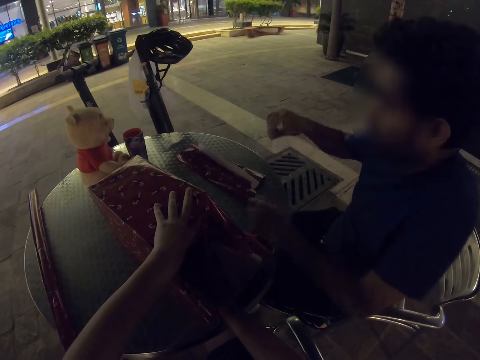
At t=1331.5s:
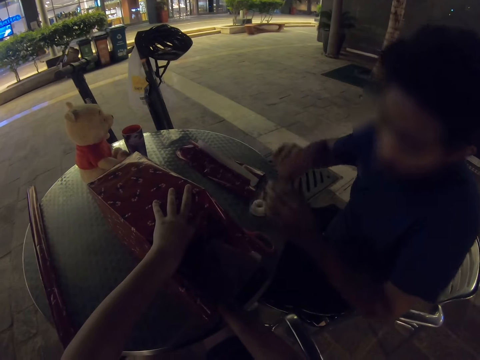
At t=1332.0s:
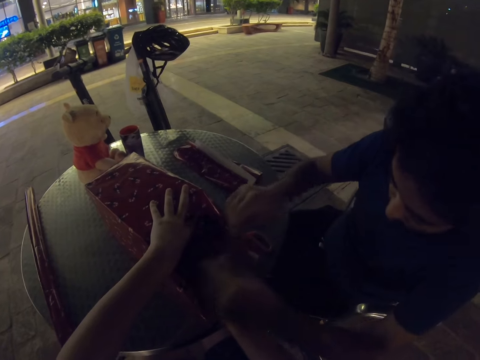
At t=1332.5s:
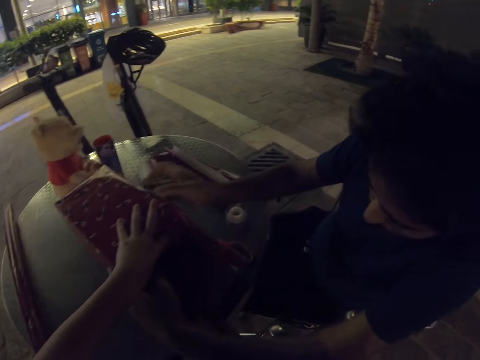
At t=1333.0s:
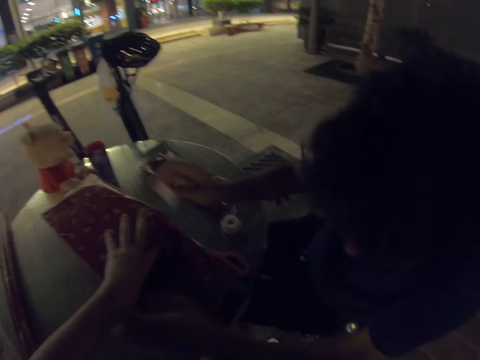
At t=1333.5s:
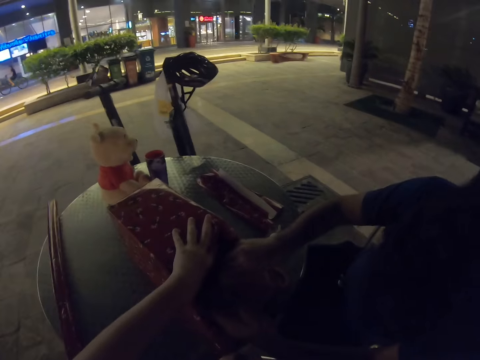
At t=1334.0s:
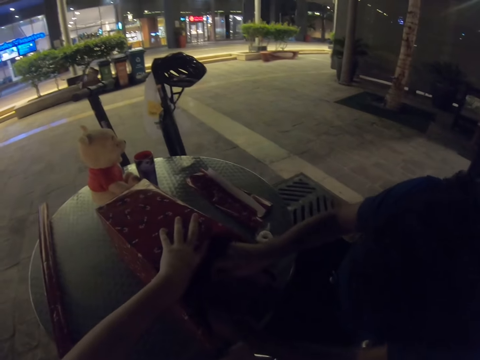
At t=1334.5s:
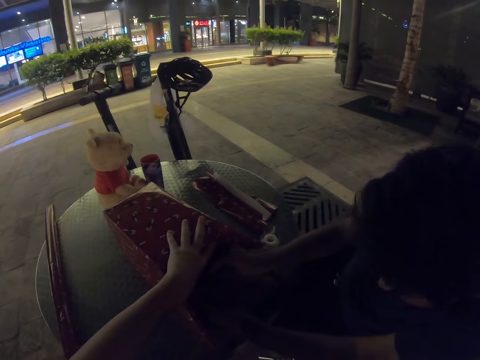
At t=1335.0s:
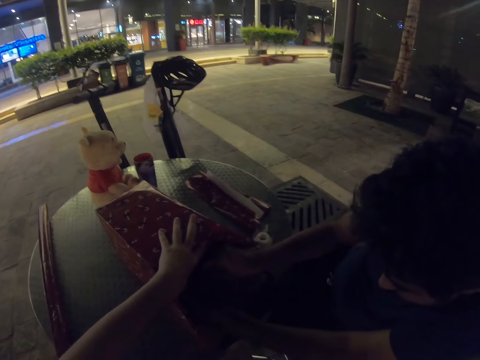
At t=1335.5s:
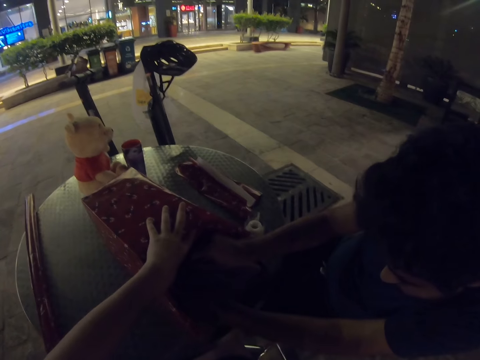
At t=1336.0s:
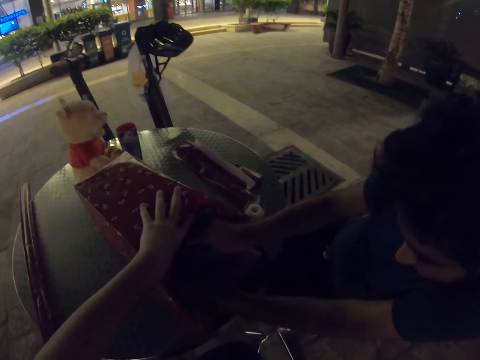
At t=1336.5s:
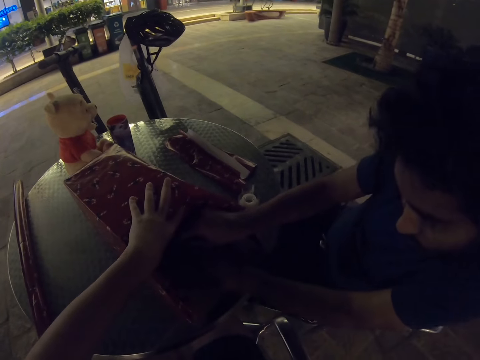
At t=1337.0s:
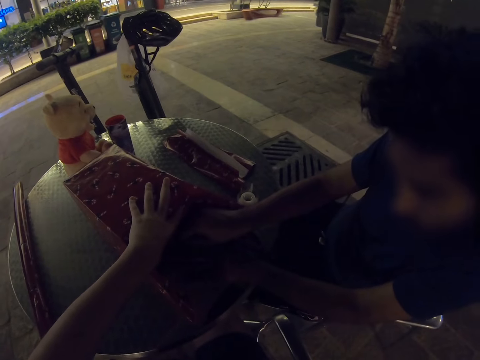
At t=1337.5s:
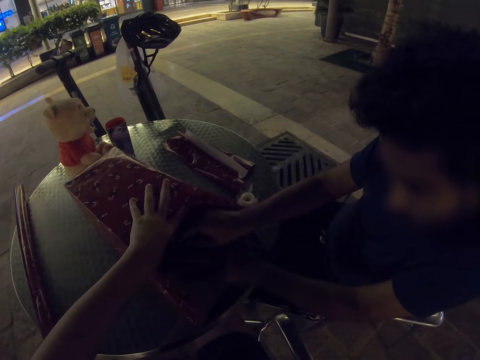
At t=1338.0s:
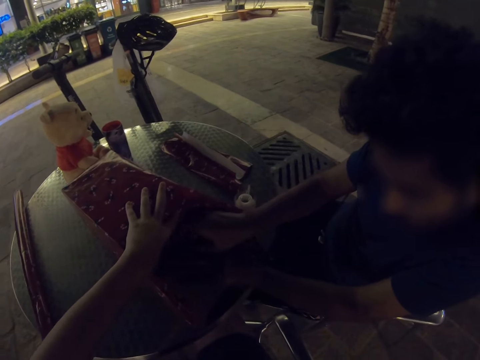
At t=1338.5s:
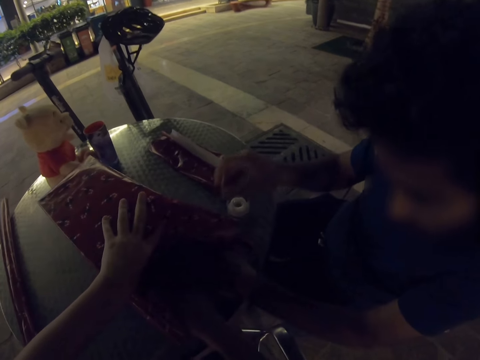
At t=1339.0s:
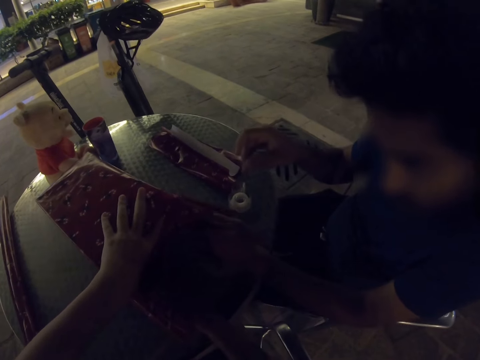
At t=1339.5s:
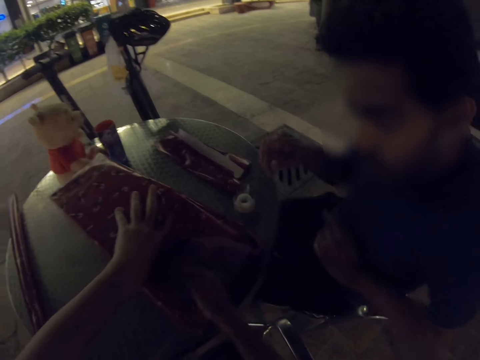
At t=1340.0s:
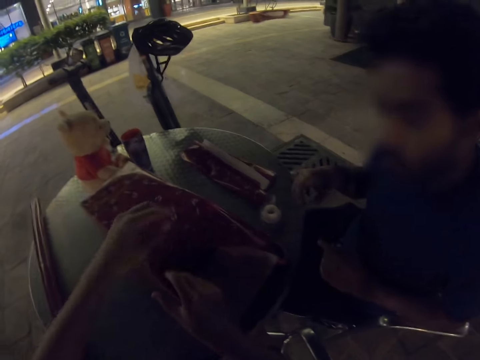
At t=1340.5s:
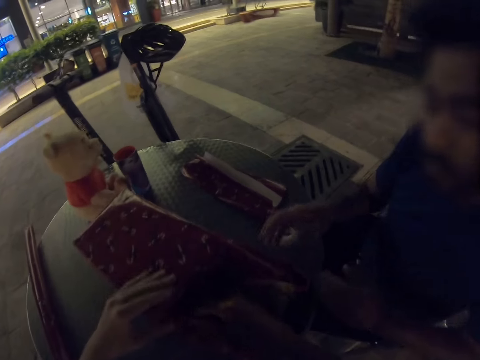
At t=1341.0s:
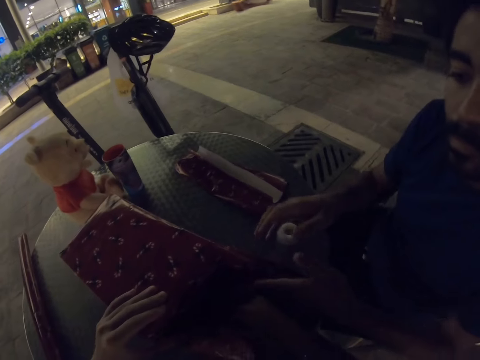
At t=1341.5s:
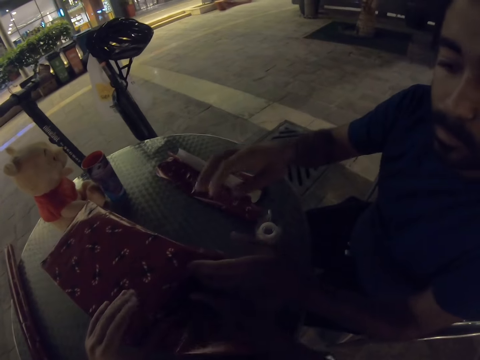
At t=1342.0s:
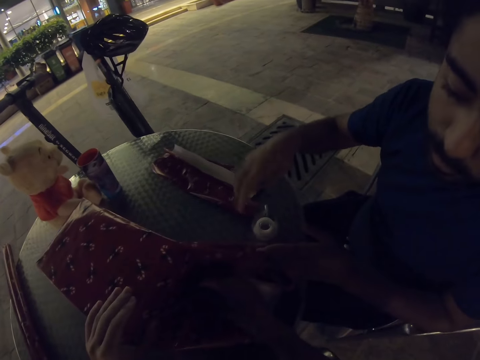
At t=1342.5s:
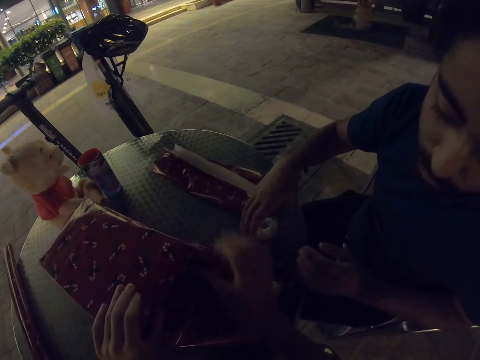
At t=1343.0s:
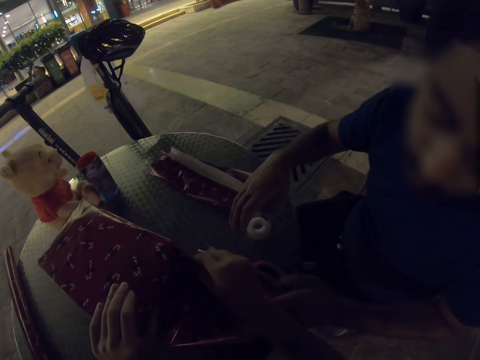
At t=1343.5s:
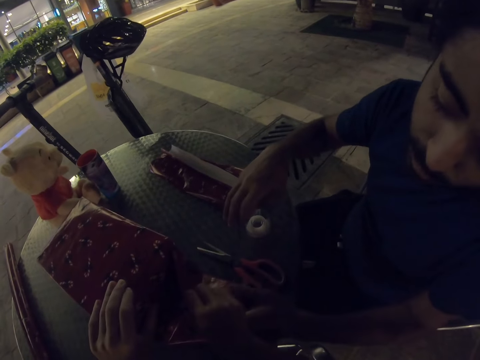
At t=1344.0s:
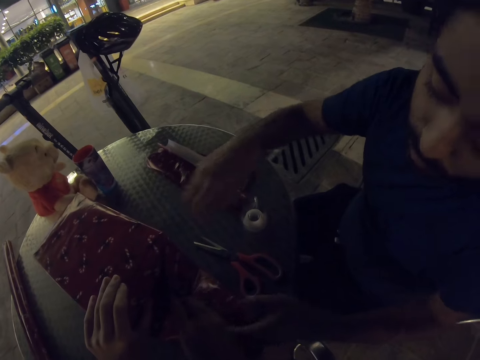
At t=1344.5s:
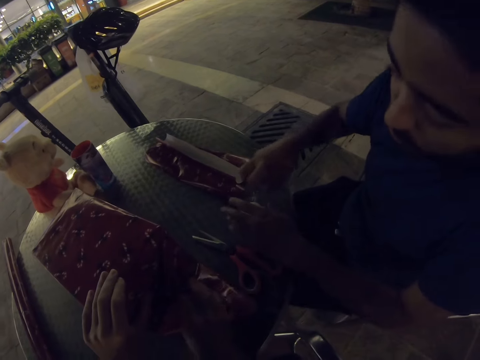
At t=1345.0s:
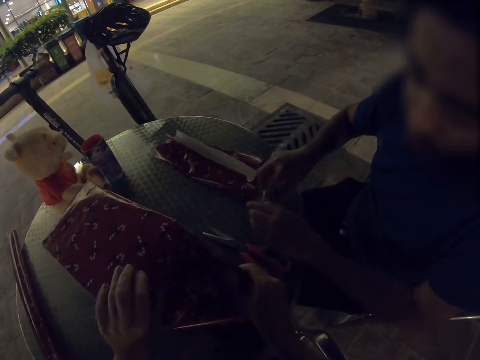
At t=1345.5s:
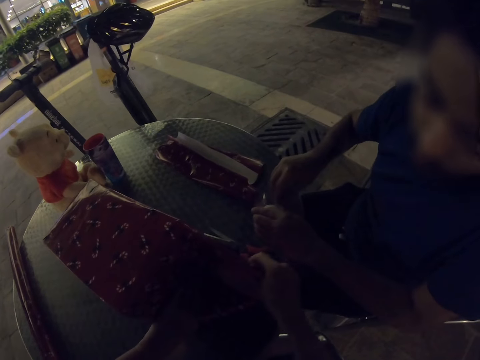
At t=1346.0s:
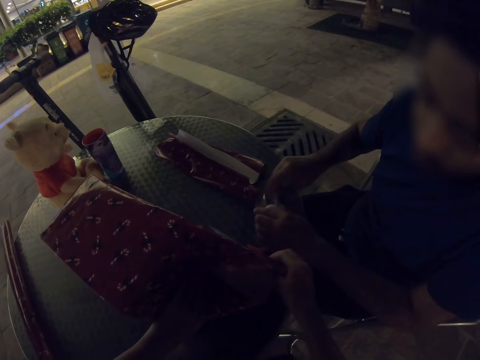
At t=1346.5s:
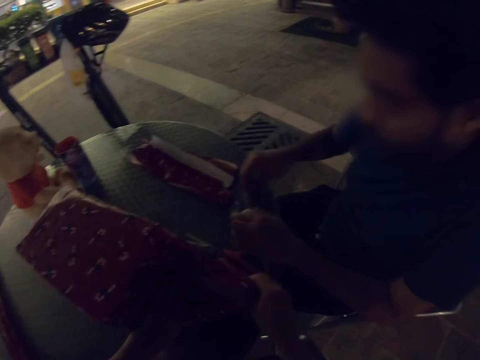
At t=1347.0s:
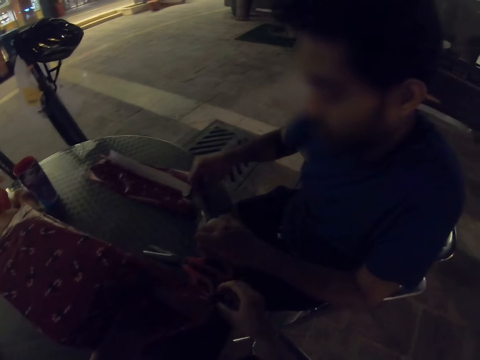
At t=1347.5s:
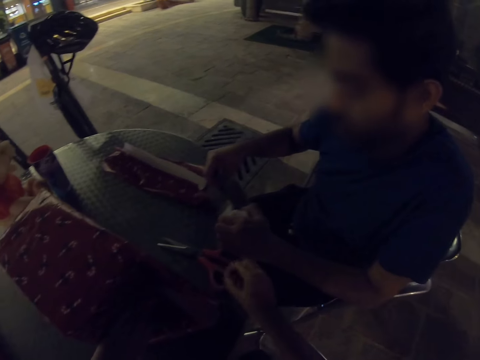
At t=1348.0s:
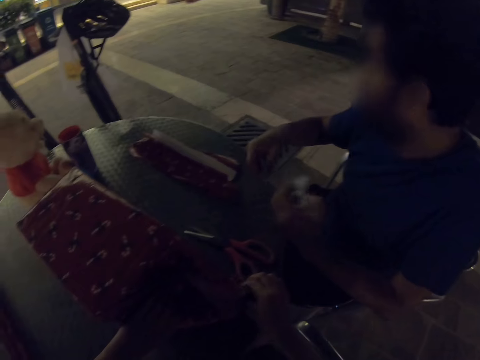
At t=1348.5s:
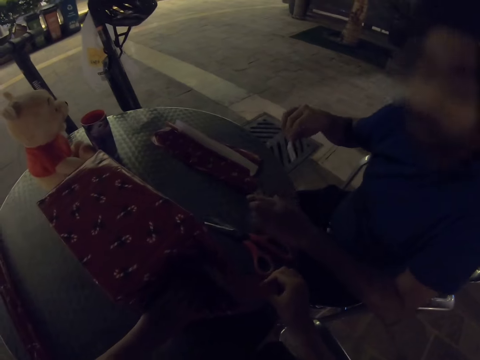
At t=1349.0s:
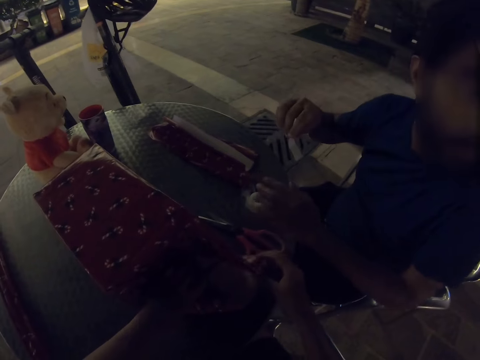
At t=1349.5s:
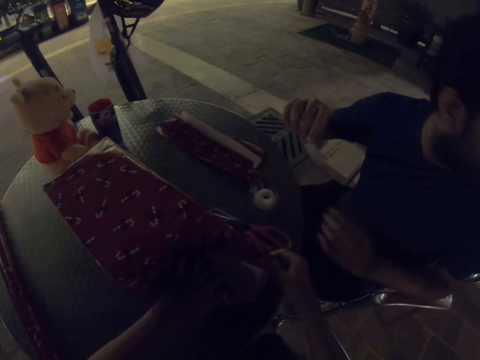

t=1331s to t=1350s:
A man cuts the tape and places the tape on the table. He seals the gift with the cello tape. The camera wearer folds the gift wrapper. The man seals the gift with the cello tape, picks up the cello tape, pulls out the tape and cuts the tape.

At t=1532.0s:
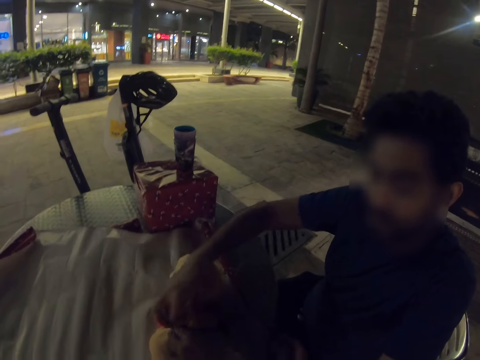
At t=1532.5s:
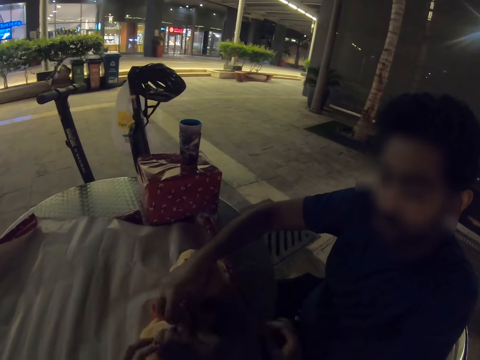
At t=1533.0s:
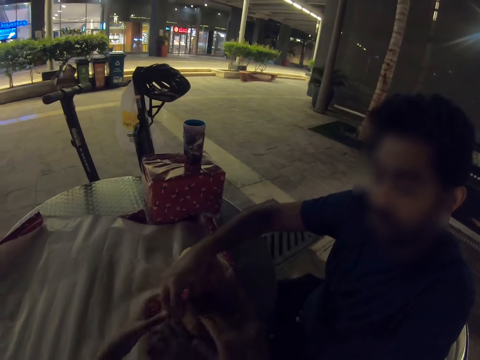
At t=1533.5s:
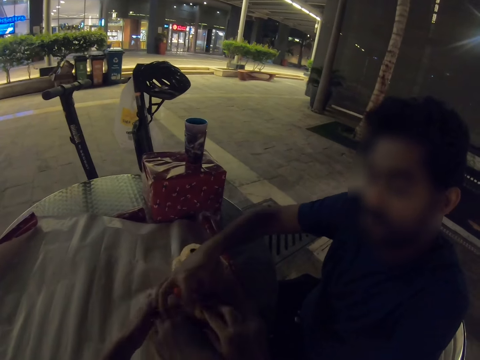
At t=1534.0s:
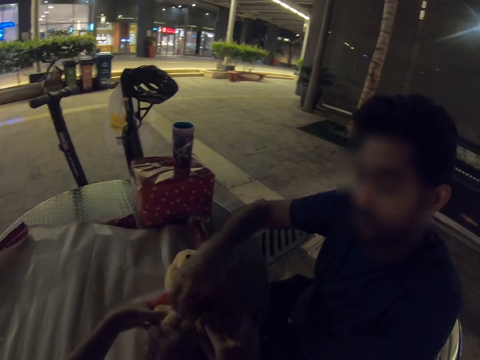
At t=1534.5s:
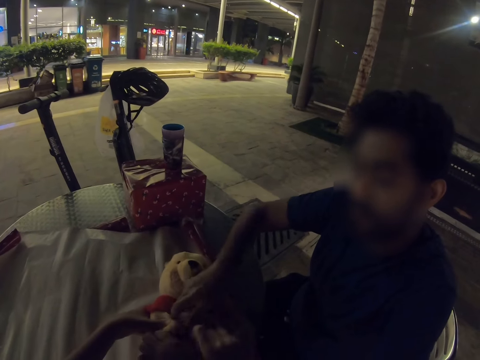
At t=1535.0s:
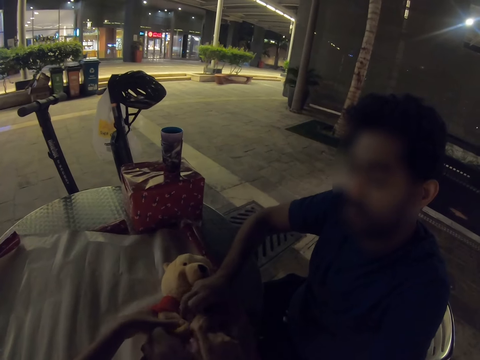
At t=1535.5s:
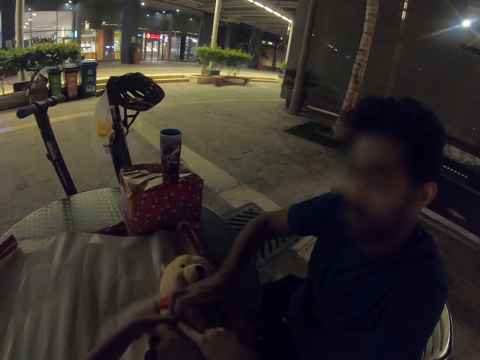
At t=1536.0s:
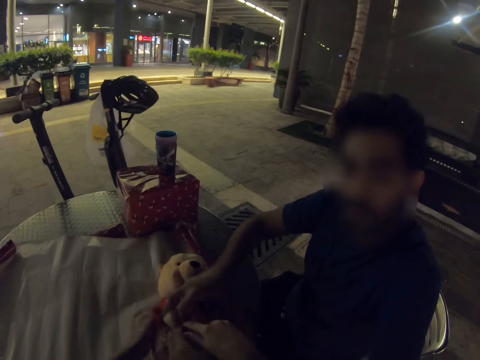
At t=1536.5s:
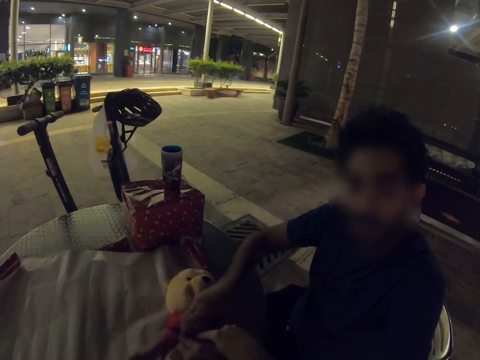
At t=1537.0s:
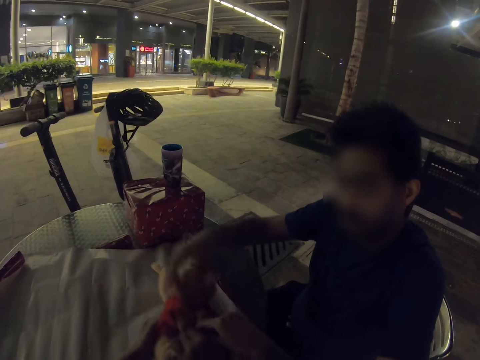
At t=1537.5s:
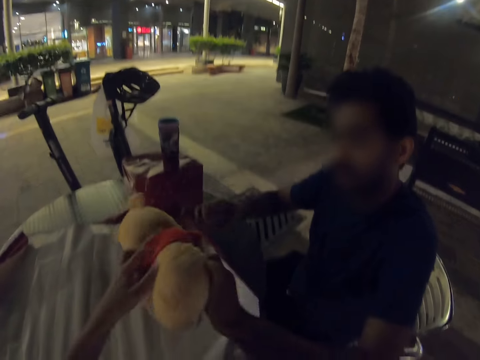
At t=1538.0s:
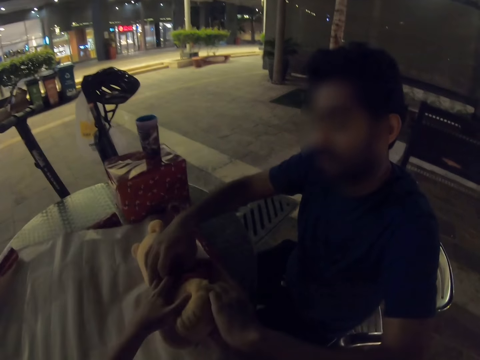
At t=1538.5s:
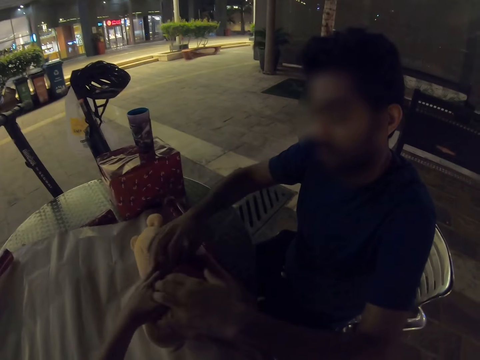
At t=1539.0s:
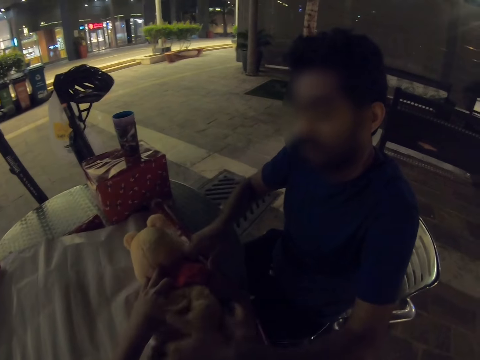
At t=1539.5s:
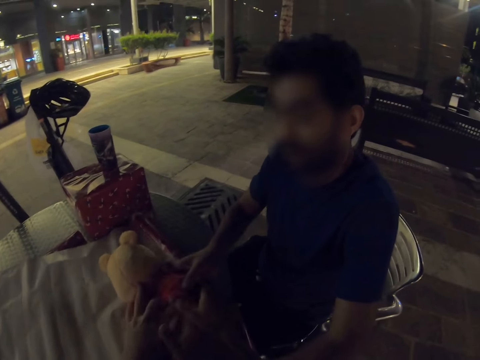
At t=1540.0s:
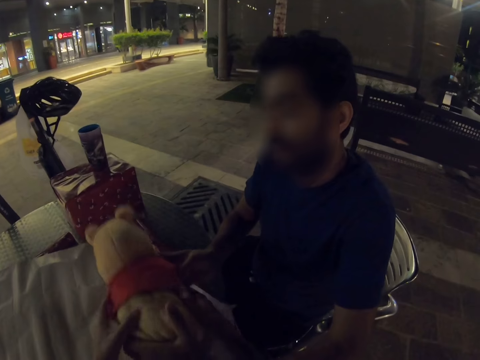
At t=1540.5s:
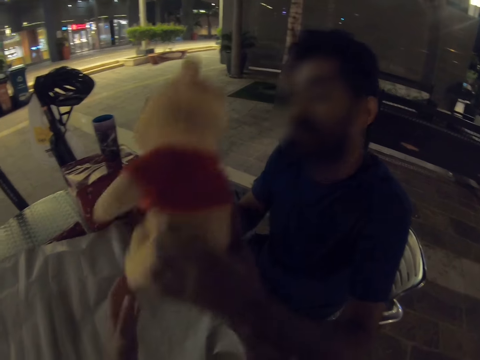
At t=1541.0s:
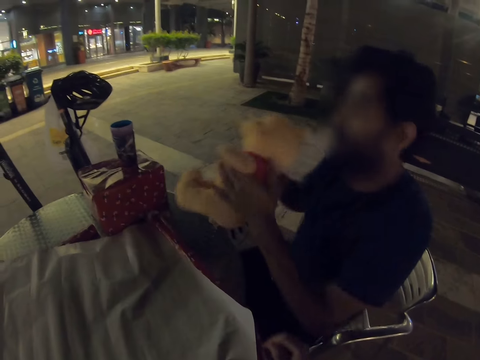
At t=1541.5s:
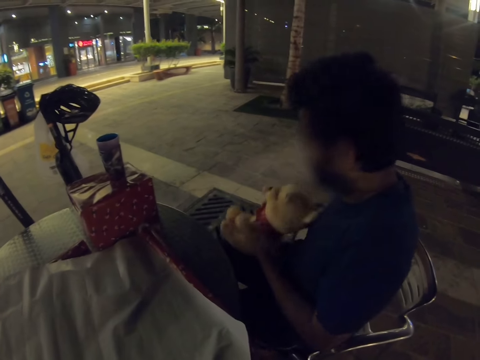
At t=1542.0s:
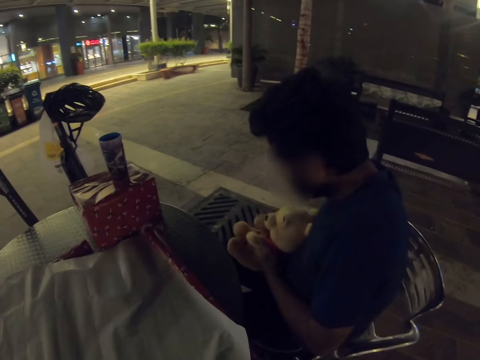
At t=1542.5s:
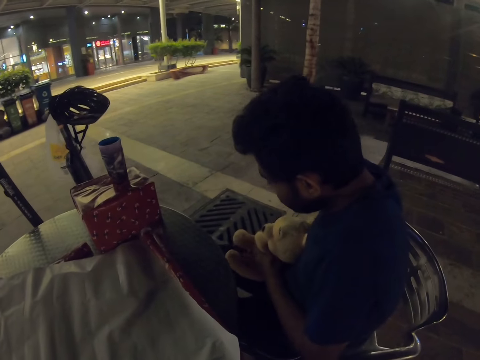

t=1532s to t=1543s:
The camera wearer folds the doll. They turn around the doll. A man takes the doll.
